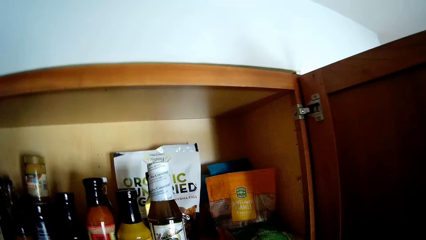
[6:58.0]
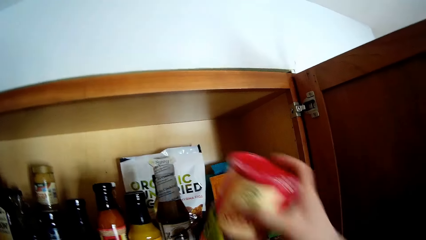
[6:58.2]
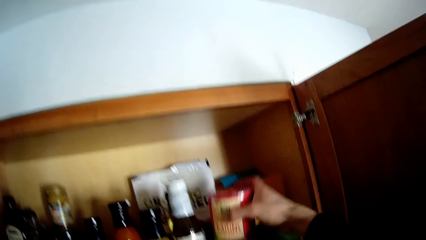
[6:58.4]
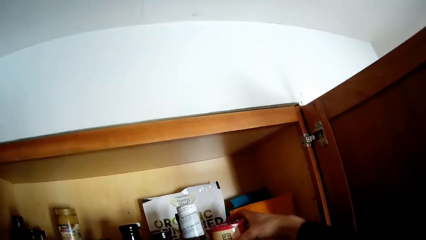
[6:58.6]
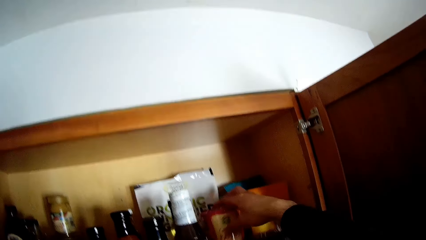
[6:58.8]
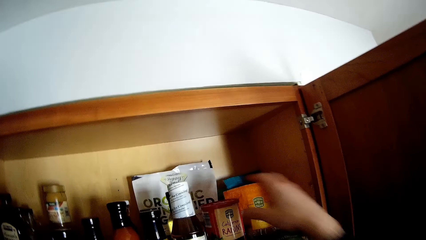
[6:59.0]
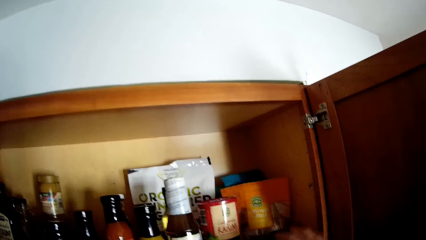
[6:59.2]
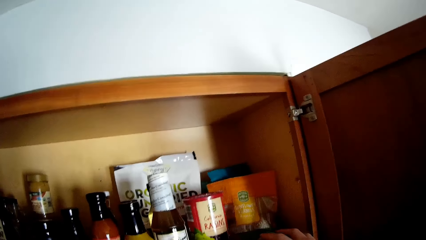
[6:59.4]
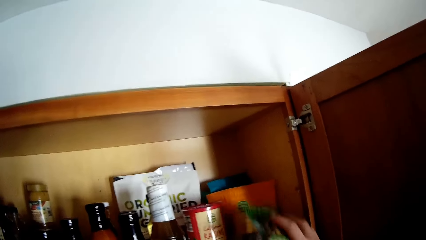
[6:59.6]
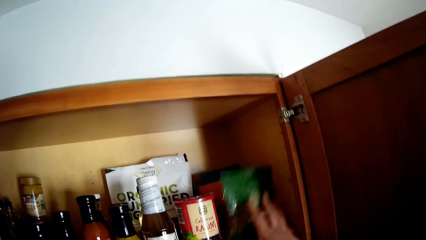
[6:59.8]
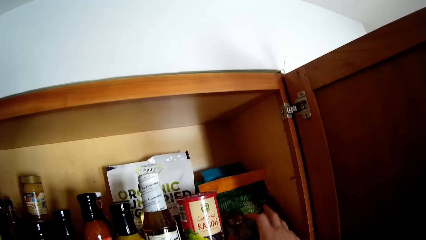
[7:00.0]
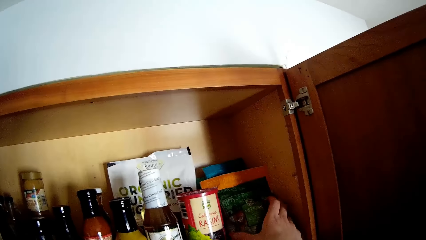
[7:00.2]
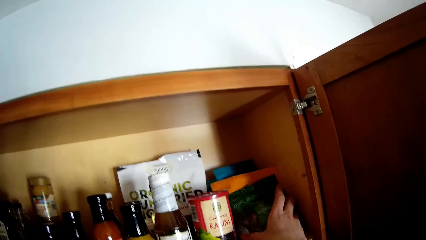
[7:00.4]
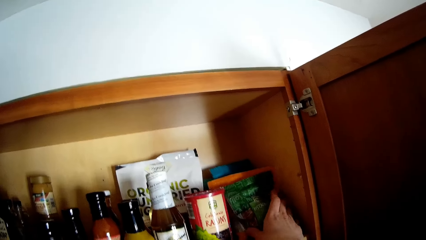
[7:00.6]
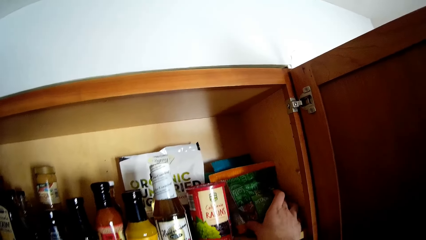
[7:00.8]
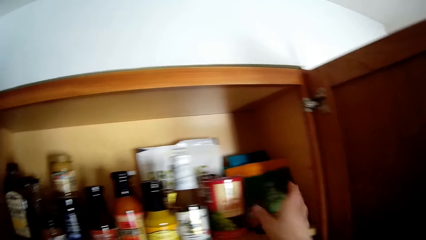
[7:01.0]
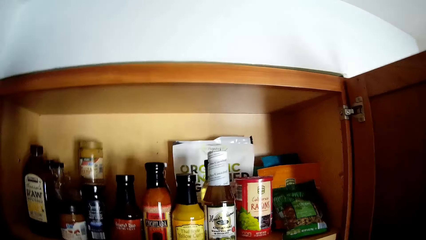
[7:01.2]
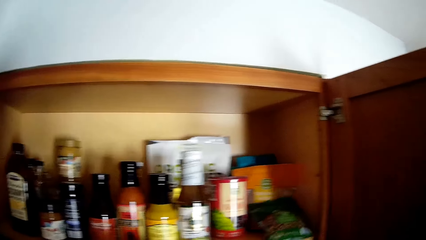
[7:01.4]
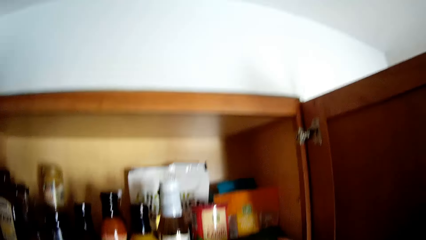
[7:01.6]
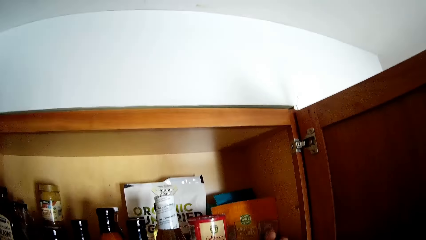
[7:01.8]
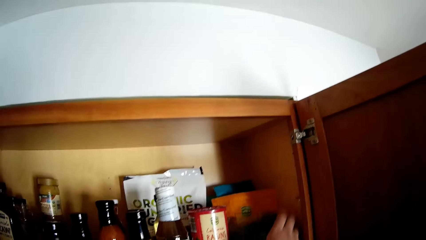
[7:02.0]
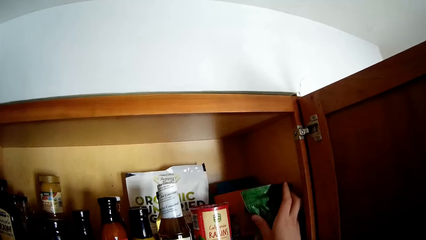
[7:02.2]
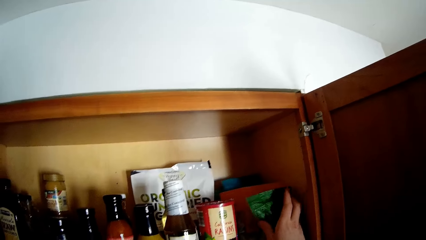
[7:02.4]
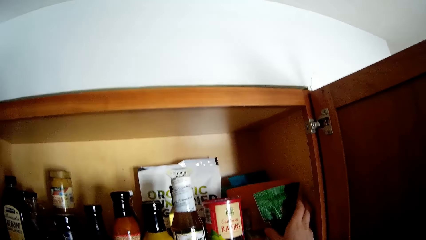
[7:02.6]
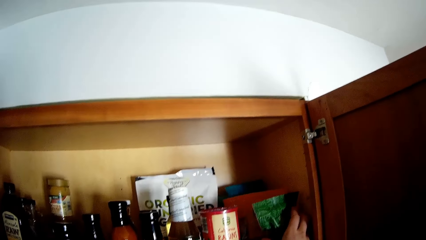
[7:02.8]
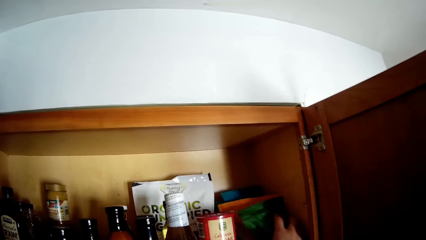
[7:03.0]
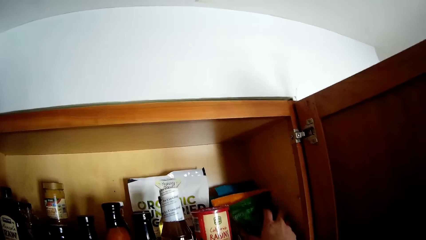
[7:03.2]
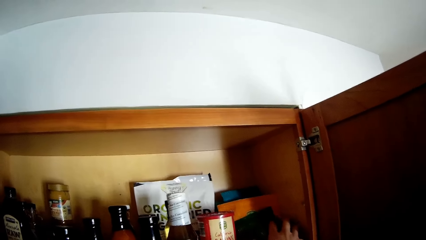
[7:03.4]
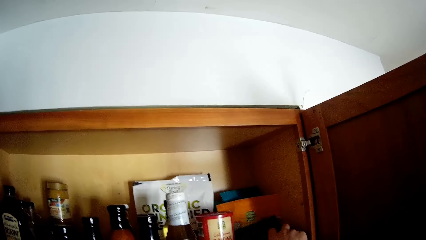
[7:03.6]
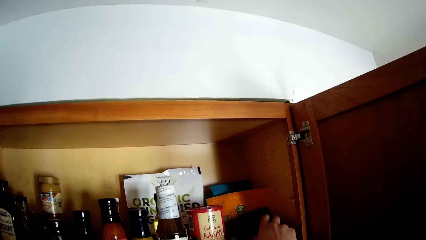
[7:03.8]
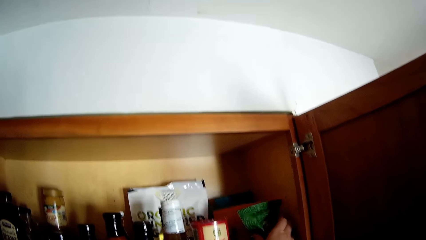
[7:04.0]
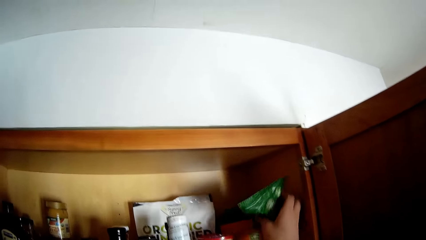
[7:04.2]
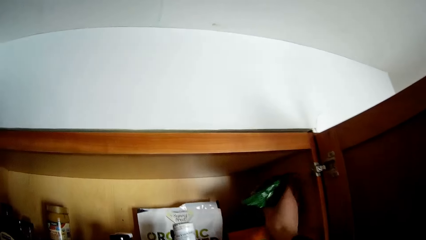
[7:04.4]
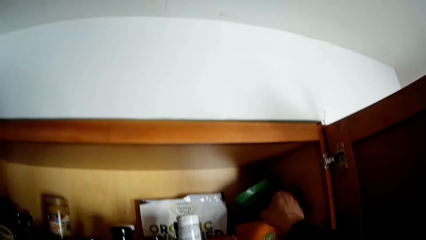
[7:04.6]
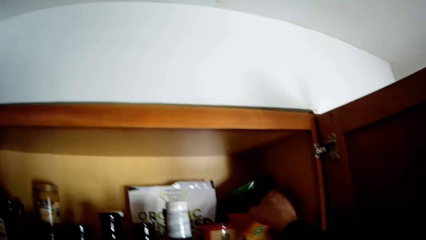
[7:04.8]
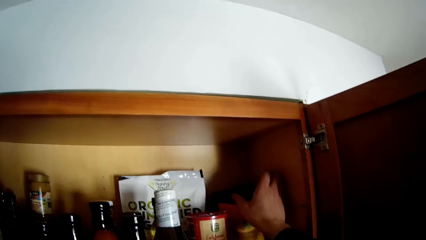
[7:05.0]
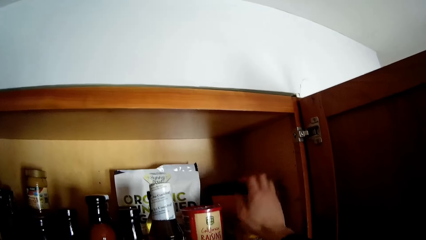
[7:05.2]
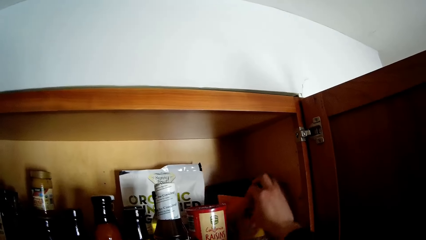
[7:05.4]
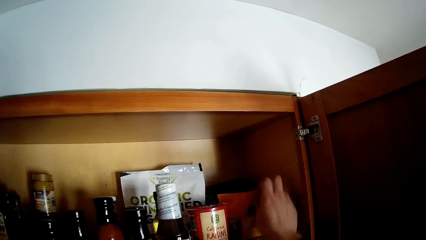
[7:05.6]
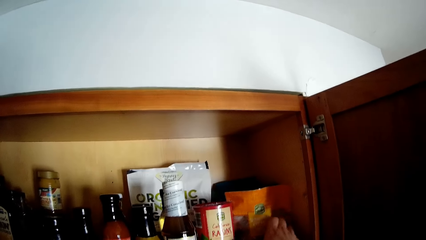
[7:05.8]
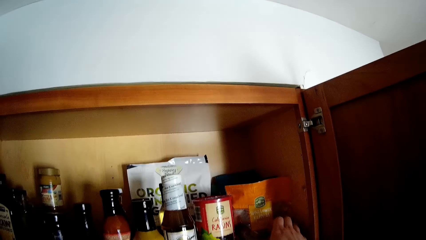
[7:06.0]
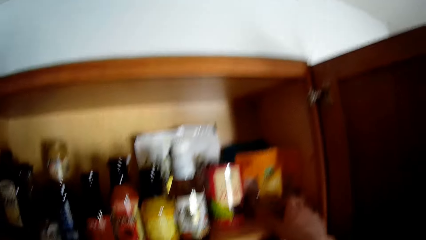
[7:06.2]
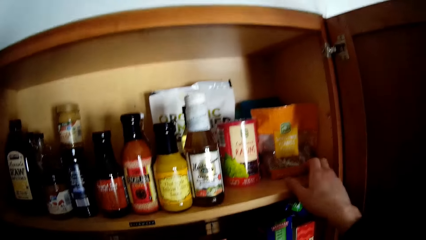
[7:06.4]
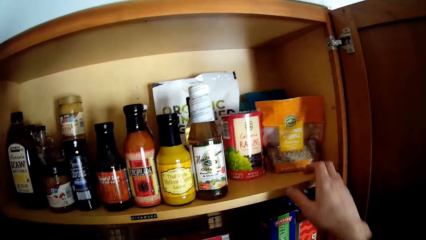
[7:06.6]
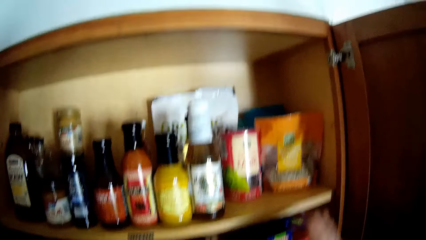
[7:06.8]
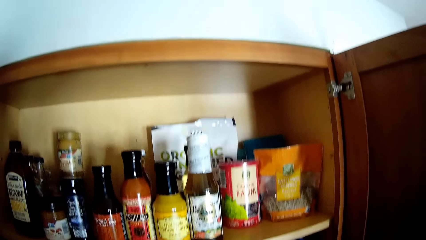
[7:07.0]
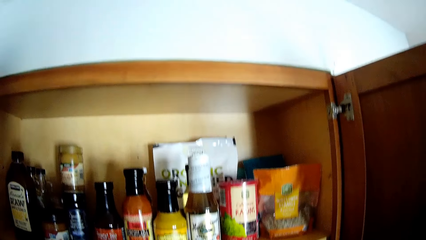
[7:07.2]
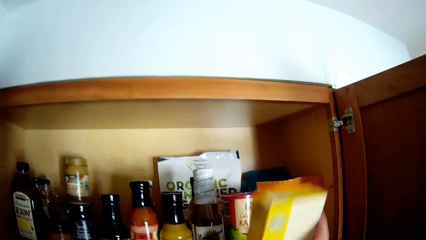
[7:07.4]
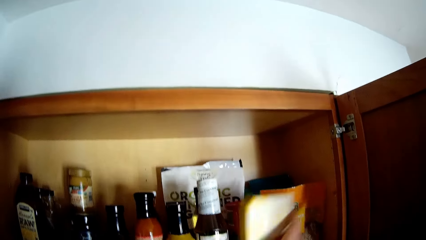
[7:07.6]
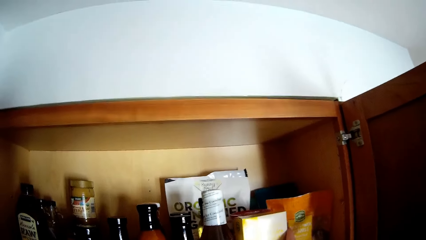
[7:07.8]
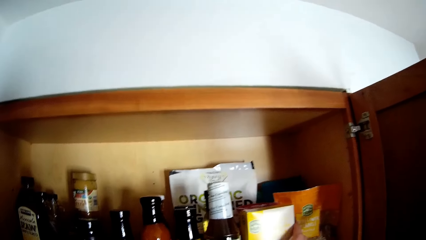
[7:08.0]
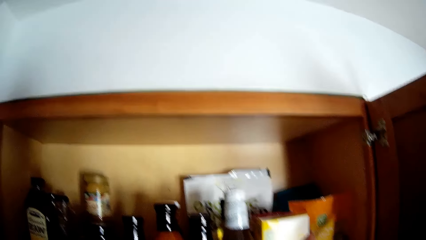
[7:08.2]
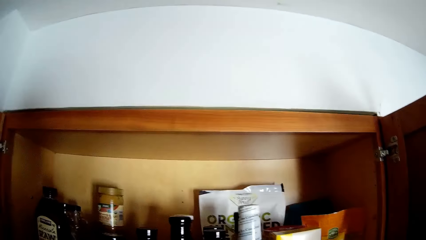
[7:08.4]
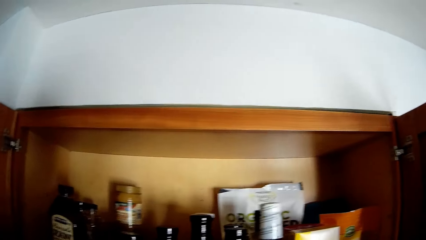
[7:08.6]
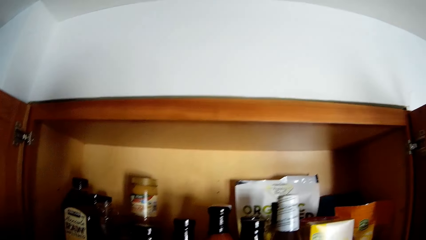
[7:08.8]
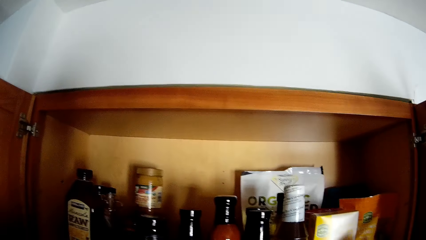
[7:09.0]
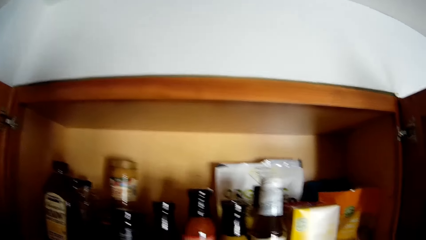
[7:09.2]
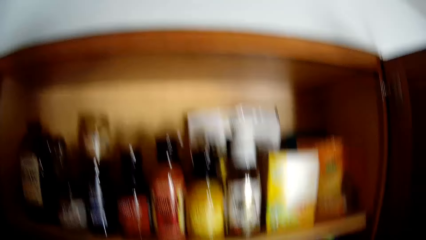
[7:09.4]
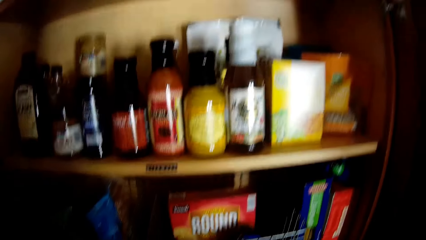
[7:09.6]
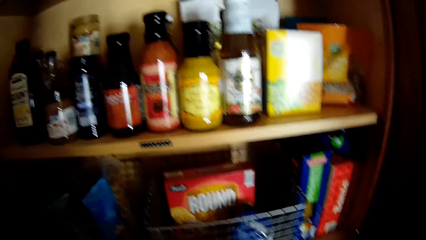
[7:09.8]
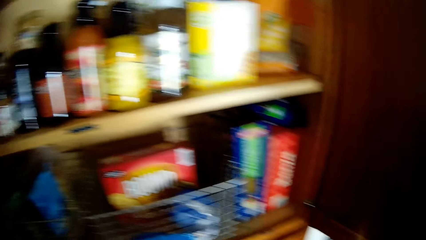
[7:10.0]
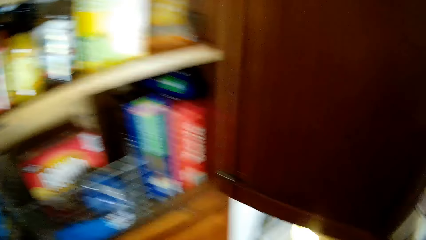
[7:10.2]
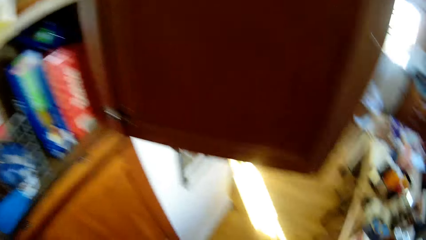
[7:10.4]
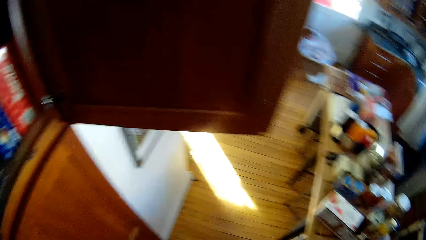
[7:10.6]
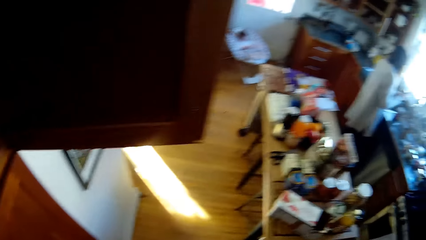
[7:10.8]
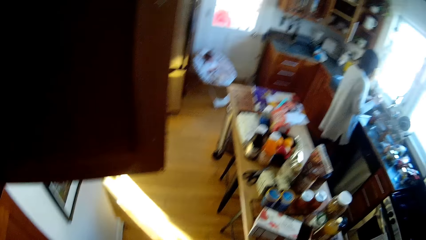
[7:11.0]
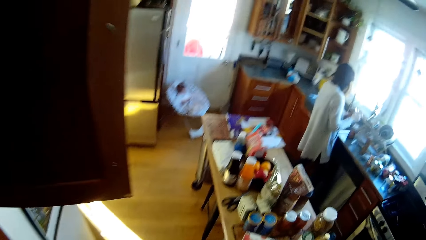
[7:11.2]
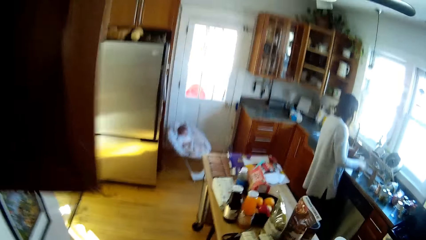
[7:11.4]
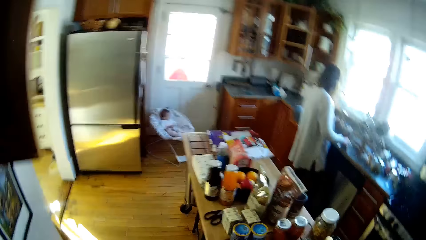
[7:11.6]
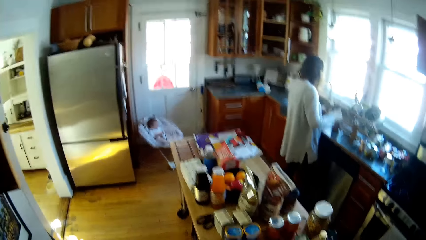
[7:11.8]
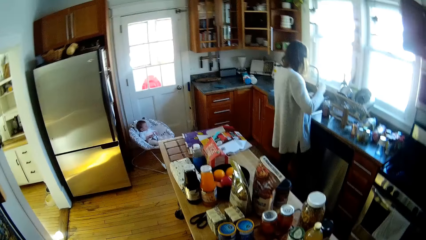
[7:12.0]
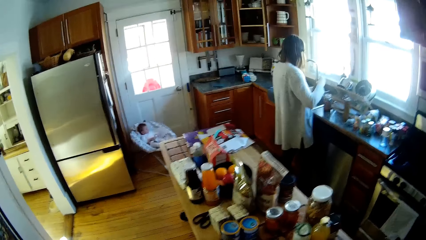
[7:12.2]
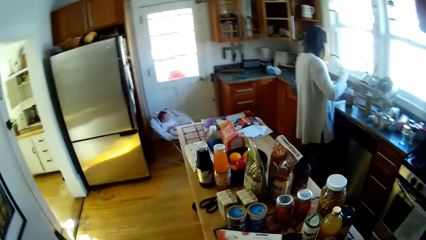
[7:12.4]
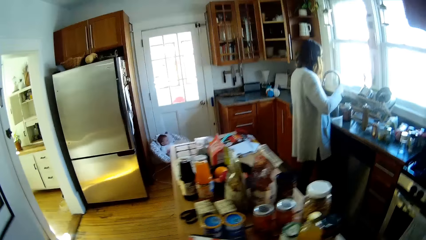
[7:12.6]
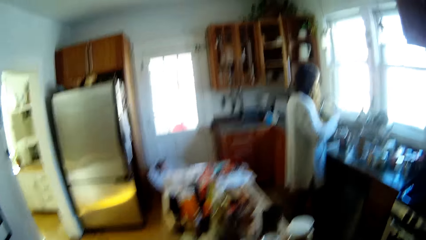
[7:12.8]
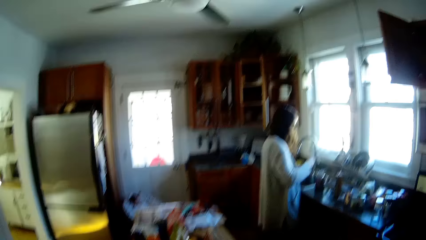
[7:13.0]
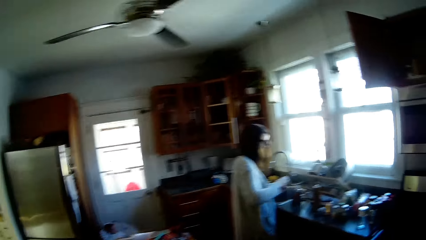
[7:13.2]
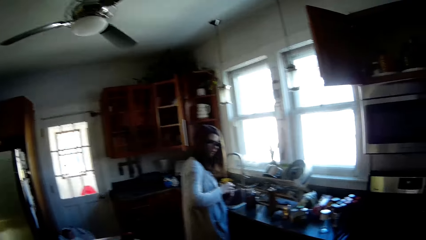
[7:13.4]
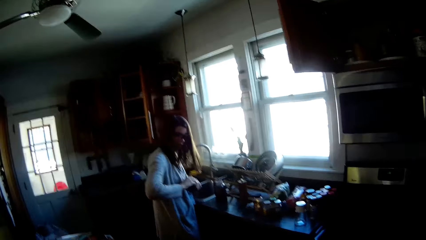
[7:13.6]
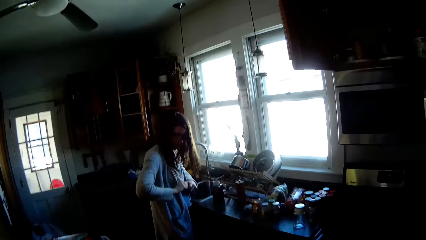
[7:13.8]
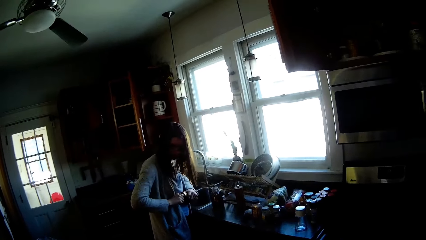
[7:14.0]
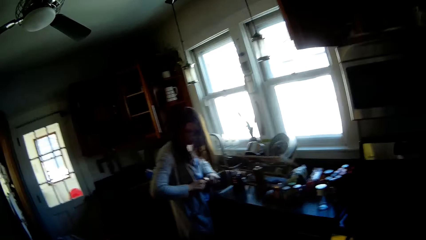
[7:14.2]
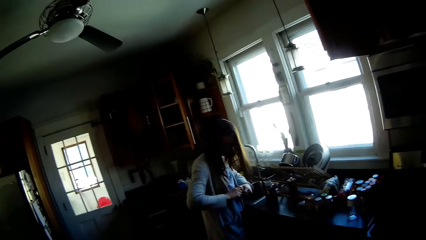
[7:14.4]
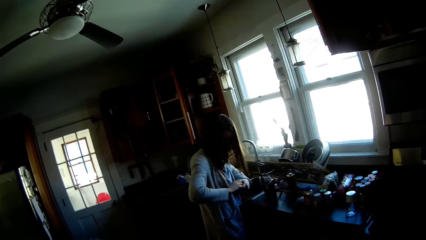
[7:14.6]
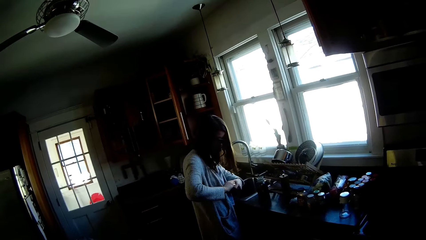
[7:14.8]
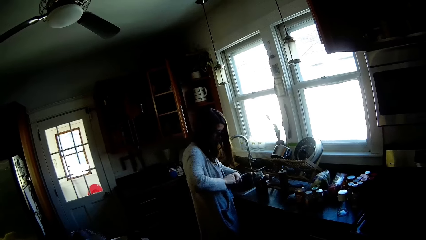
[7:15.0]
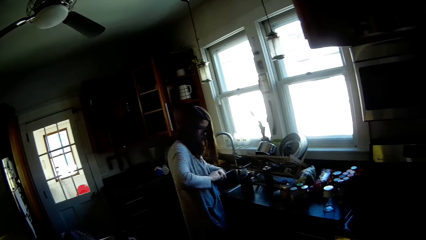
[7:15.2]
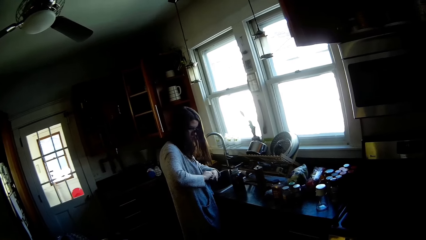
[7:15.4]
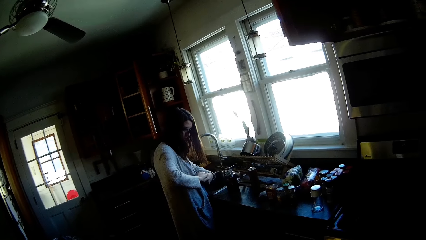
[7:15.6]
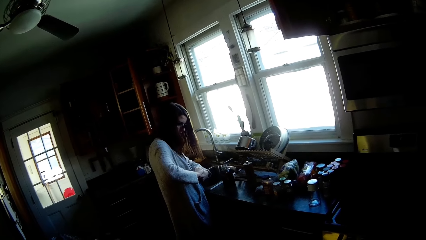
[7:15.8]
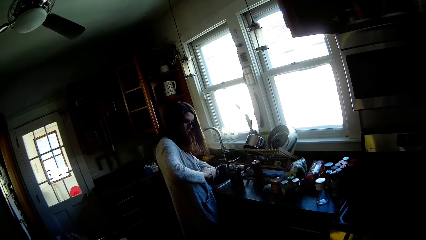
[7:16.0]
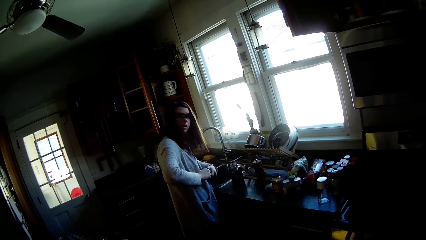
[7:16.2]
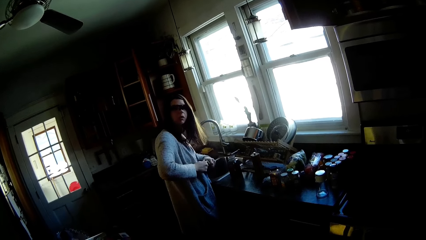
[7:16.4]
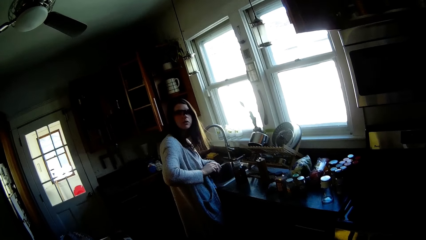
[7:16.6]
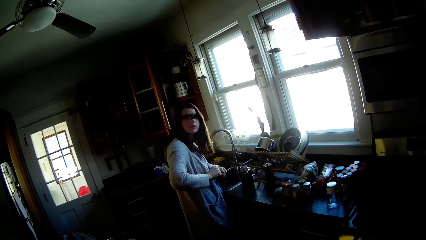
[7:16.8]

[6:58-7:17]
The camera wearer puts a can of raisins in the kitchen cabinet with his right hand. He adjusts a green pack in the kitchen cabinet with his right hand. He puts a packet inside the cabinet. He puts the cereal box in the kitchen cabinet with his right hand. He walks in the kitchen and speaks to a lady.
